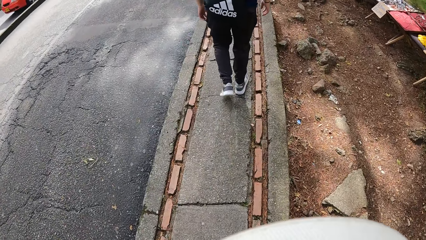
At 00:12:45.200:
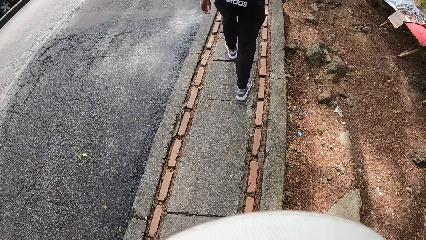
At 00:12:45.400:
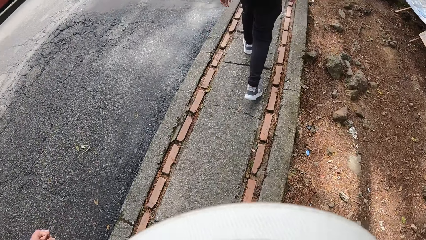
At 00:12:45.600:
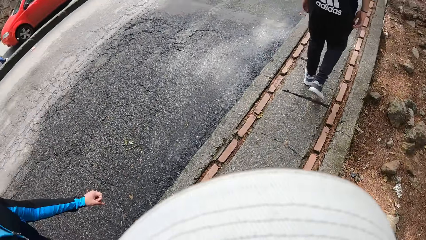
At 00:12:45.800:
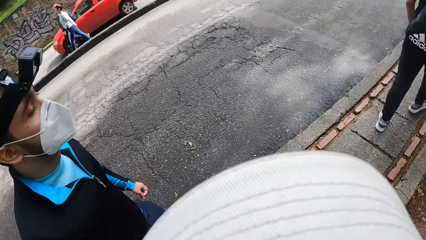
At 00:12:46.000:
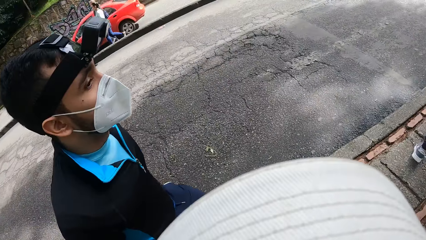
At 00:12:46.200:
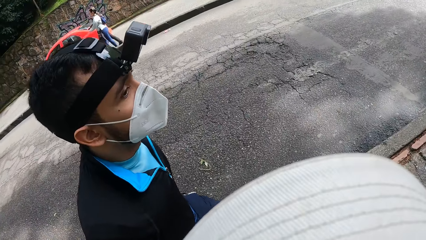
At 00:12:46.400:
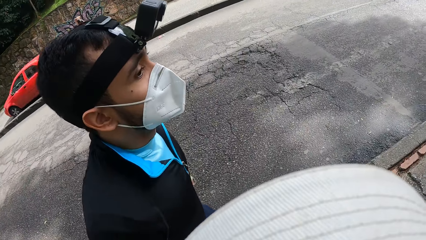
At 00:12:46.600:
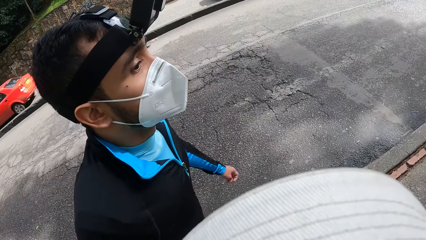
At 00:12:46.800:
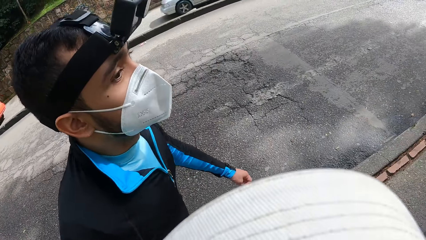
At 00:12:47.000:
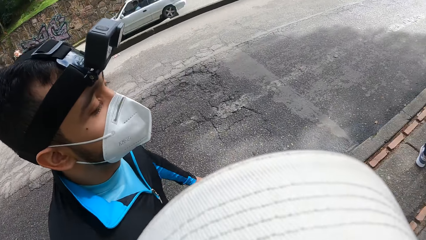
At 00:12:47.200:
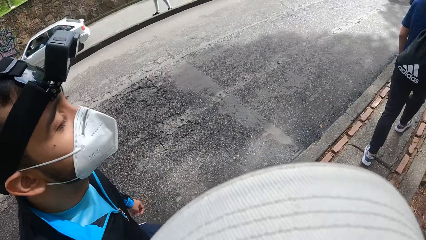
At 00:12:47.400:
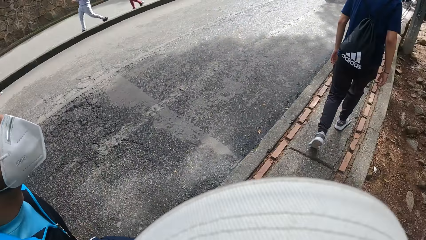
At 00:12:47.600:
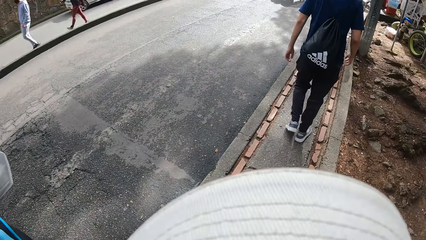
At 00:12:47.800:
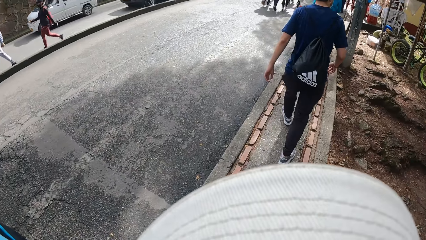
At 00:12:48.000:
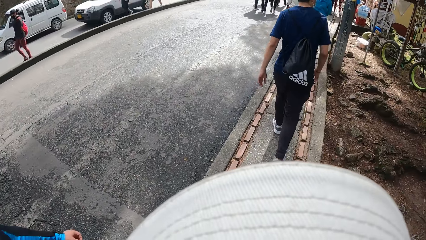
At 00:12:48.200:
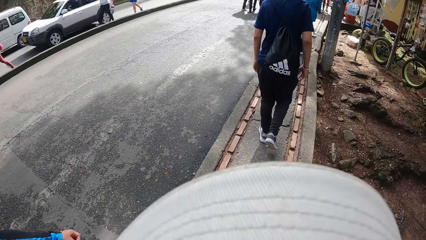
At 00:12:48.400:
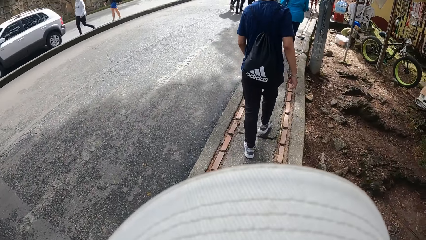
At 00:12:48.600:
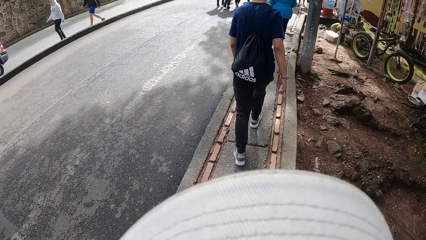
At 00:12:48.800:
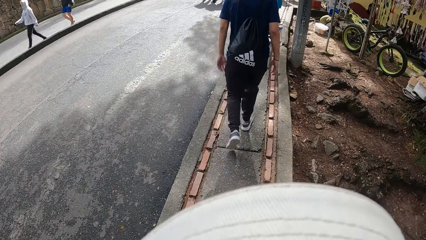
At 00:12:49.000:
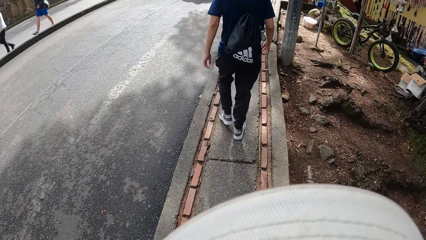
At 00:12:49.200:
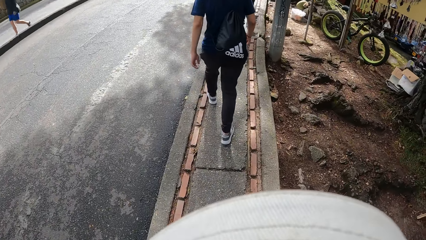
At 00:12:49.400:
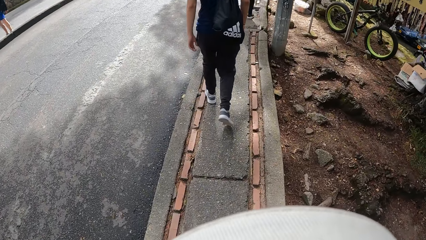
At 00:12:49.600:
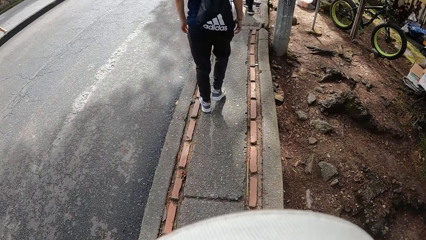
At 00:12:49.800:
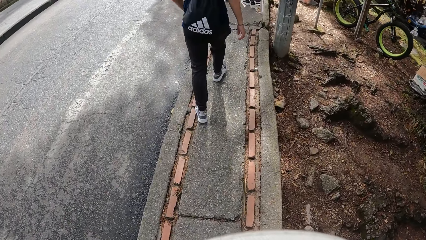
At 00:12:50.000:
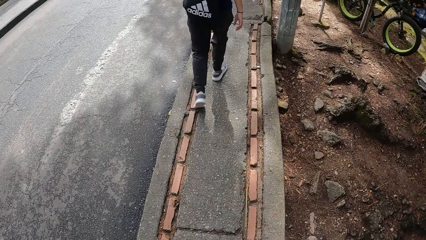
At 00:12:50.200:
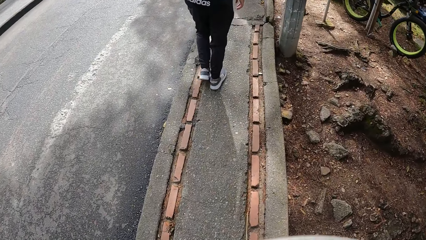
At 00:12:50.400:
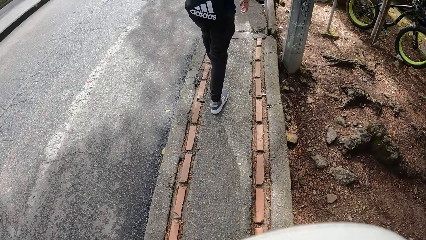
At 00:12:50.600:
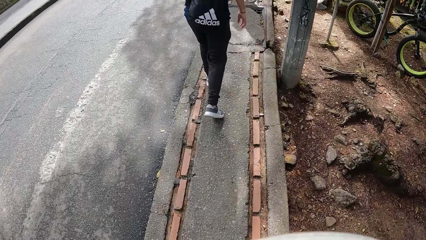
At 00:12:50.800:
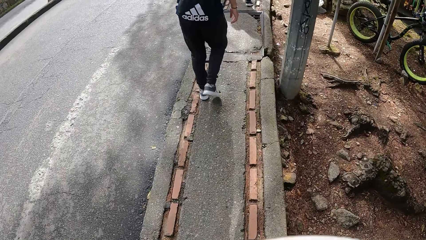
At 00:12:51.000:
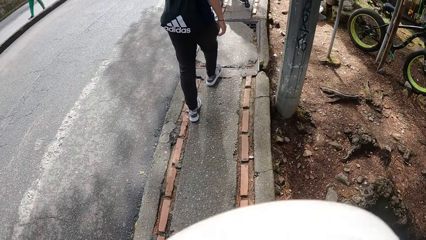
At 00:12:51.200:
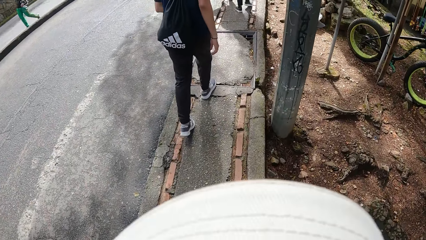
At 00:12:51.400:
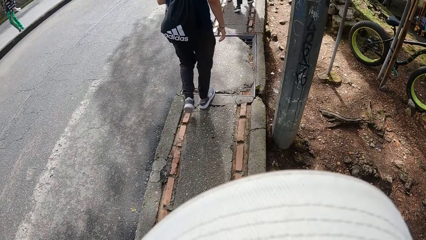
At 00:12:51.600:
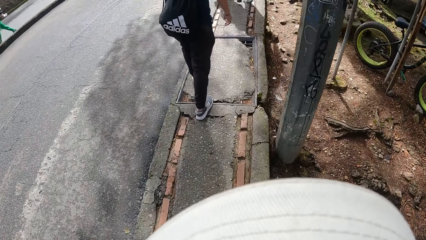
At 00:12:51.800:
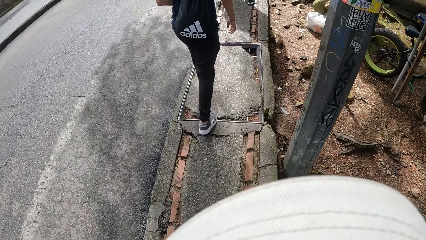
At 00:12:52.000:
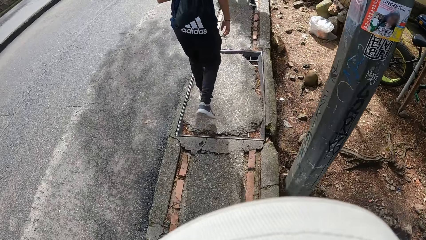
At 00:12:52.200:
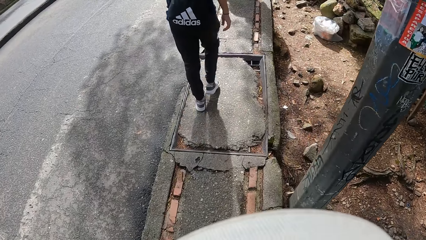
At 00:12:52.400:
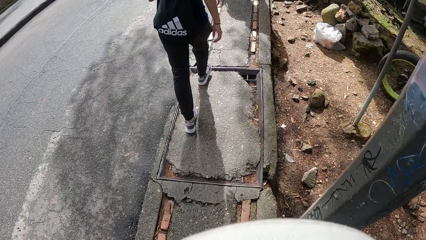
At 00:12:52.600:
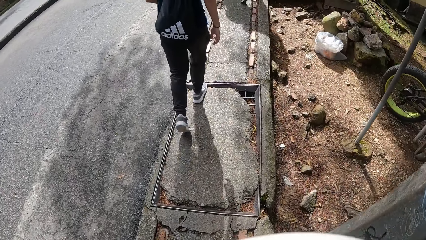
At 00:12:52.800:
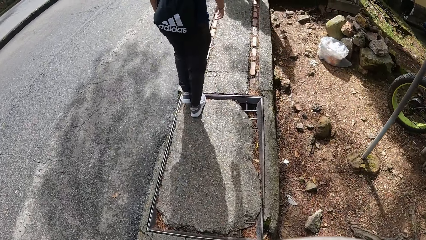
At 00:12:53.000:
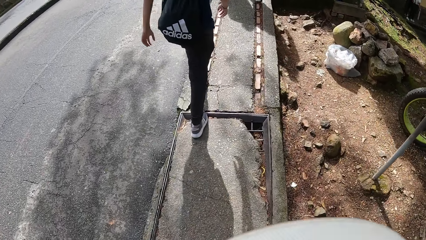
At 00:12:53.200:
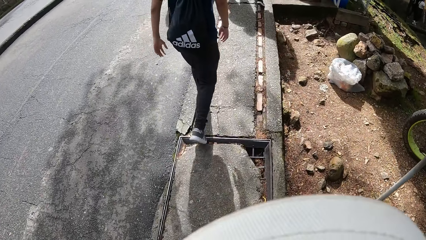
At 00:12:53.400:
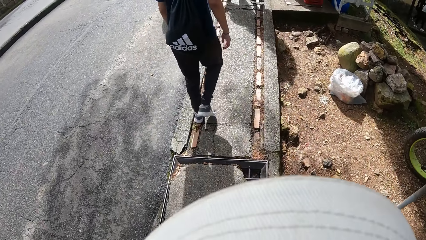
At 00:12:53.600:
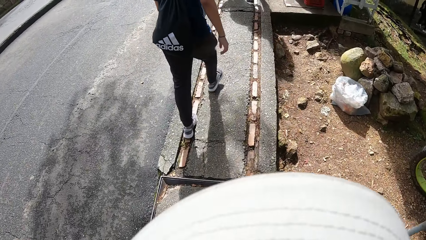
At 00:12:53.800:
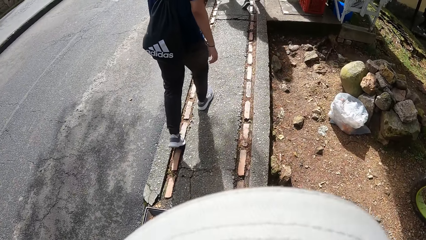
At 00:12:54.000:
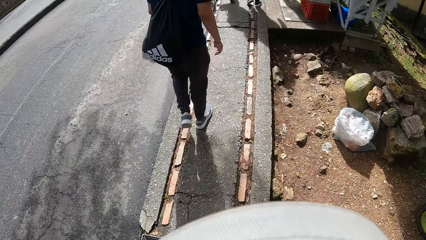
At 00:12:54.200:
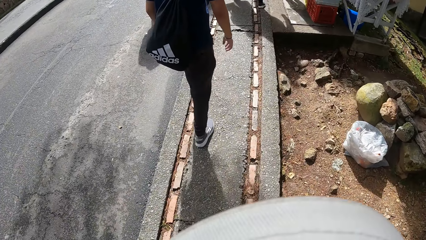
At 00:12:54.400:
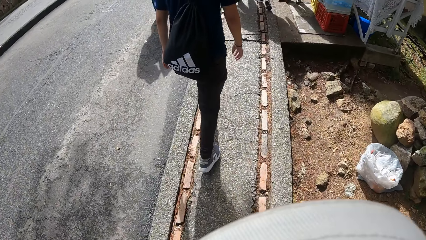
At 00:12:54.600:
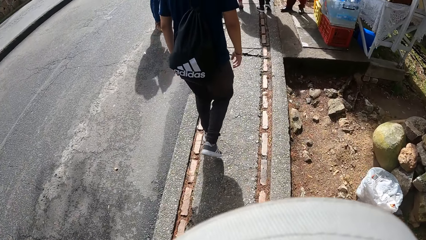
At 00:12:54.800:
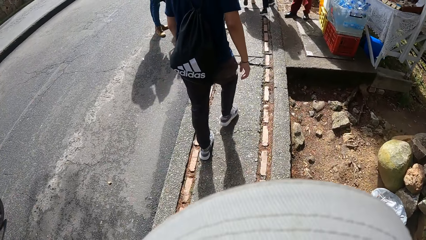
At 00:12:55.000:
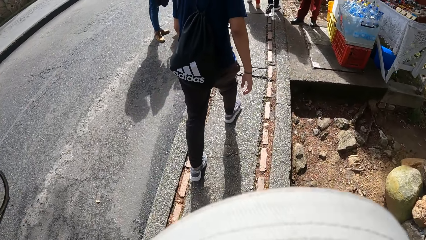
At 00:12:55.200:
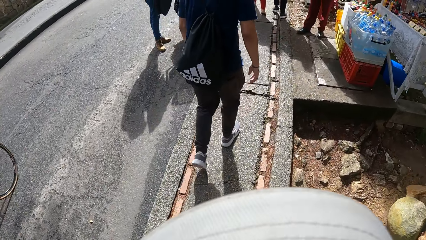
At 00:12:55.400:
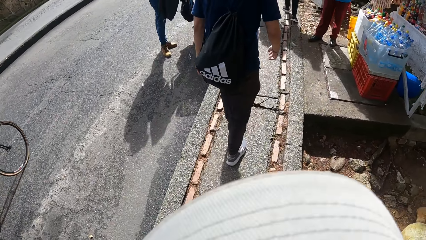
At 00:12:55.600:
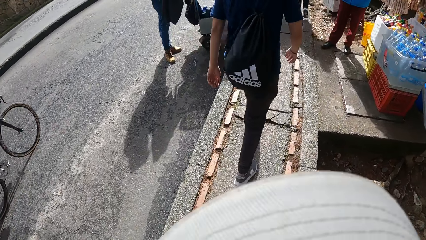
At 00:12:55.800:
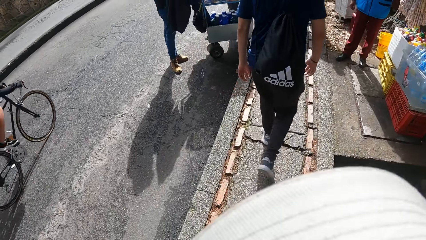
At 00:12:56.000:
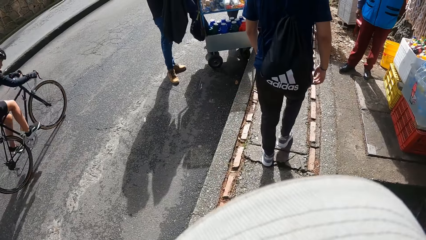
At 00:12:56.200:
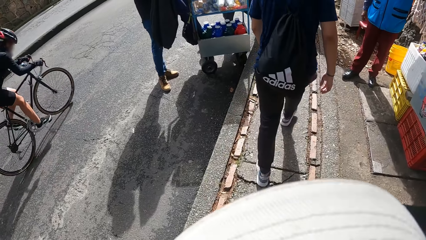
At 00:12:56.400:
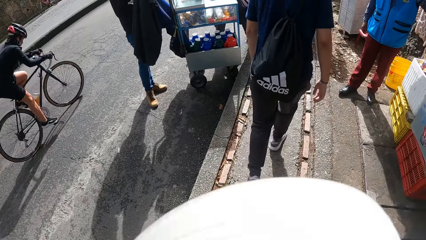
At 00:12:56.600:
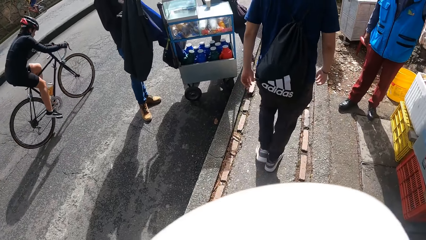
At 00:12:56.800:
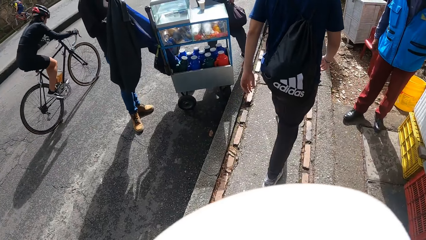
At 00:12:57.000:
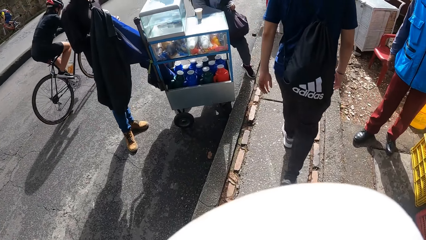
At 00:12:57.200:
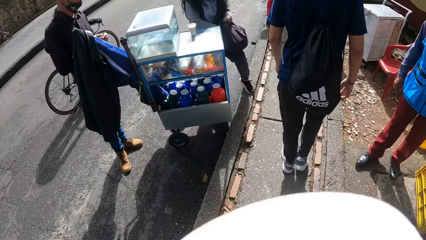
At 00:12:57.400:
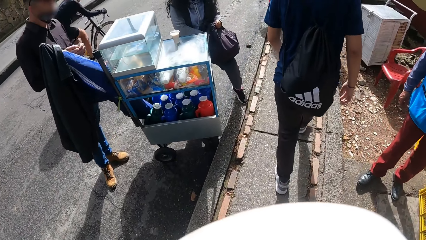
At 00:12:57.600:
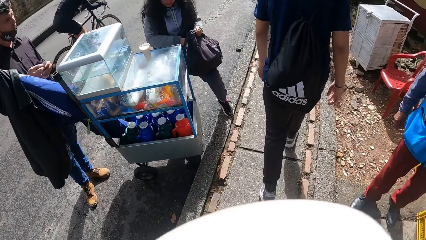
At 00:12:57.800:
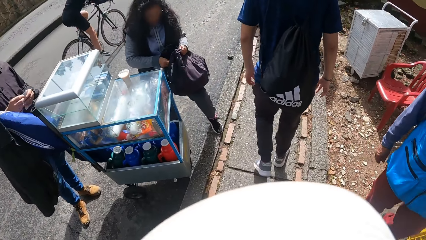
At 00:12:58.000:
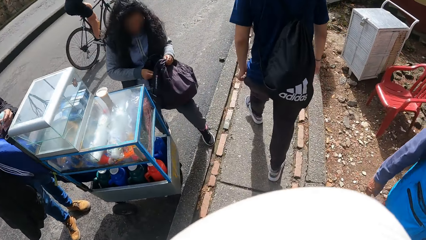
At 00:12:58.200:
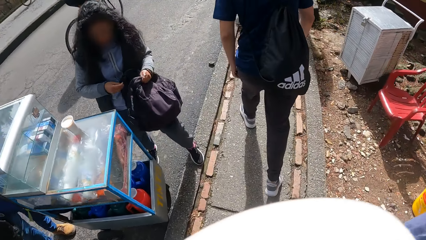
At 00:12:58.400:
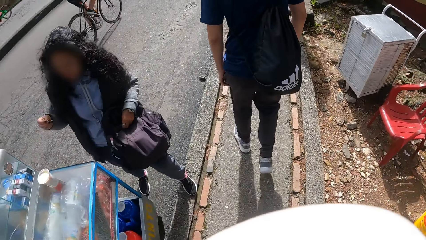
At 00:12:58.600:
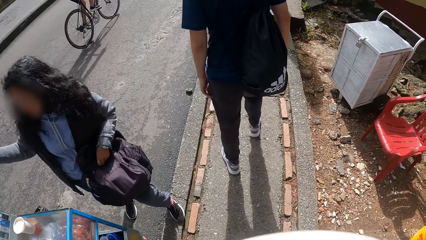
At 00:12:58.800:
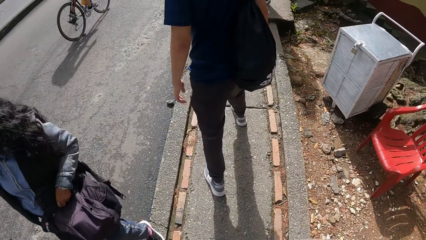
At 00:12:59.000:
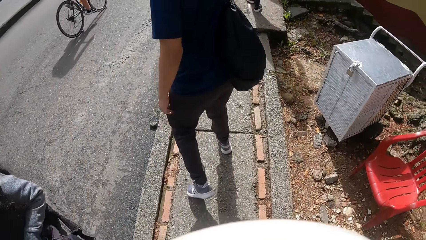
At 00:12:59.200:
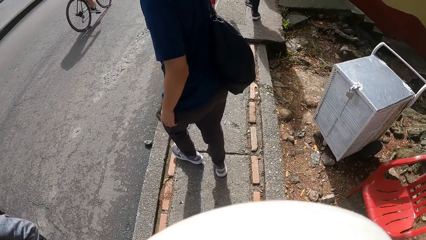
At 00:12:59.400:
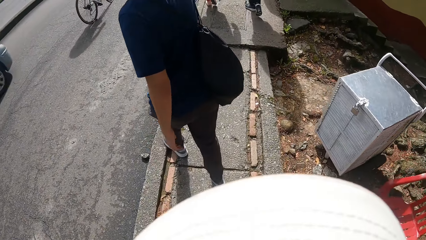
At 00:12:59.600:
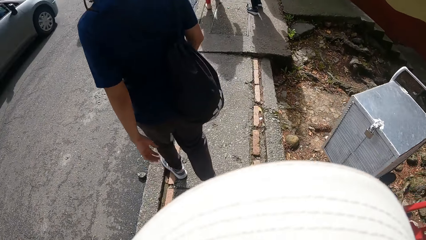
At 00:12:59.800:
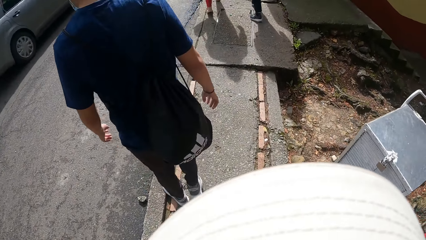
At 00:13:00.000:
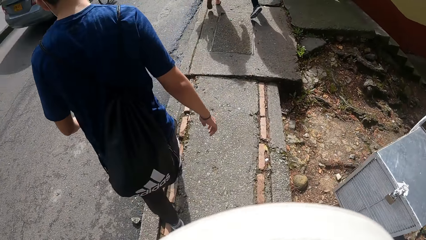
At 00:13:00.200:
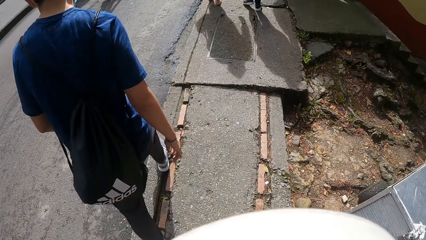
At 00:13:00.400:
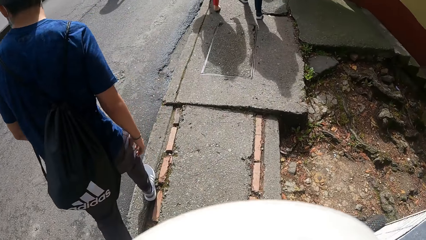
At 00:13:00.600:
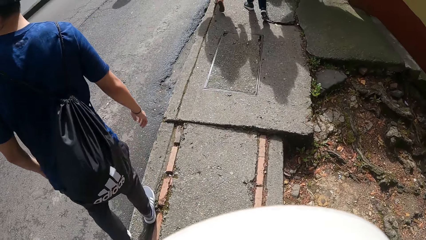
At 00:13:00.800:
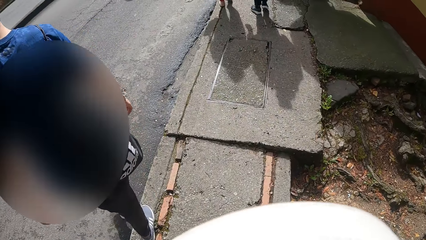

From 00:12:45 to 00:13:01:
The camera wearer interacts with a man. They walk in the street.
